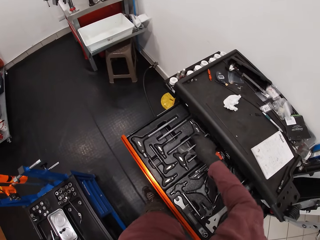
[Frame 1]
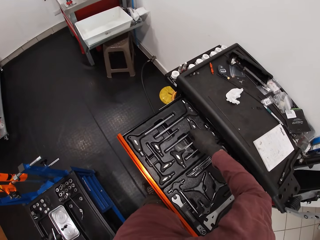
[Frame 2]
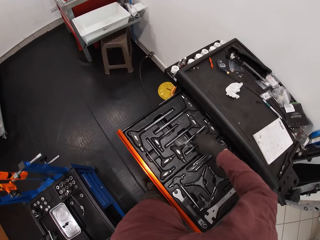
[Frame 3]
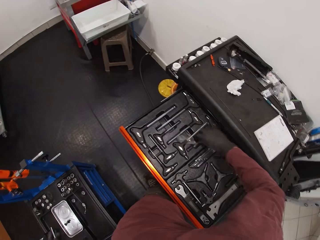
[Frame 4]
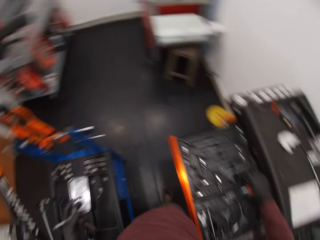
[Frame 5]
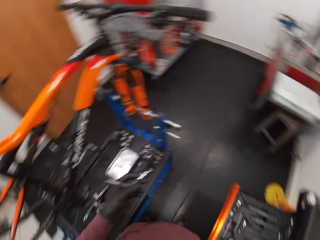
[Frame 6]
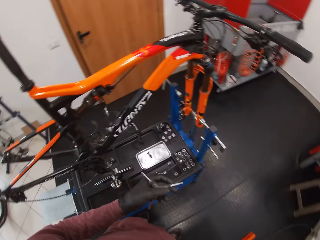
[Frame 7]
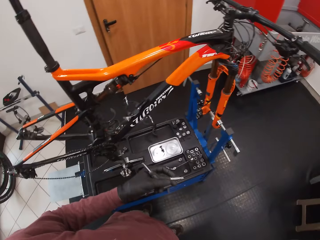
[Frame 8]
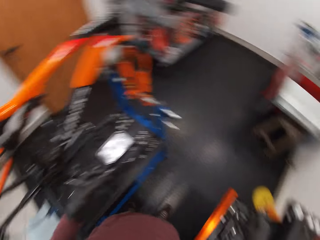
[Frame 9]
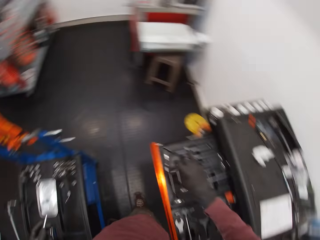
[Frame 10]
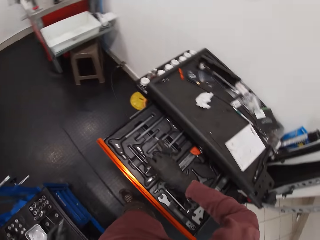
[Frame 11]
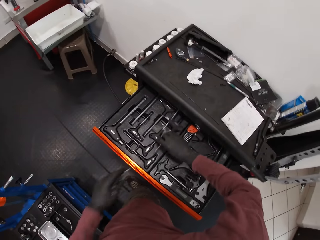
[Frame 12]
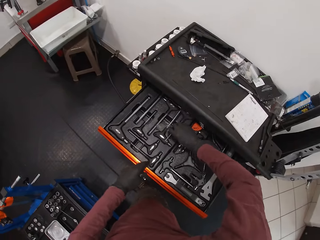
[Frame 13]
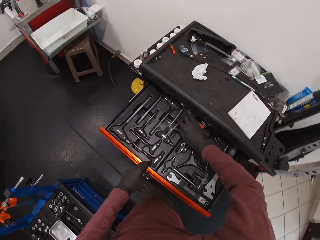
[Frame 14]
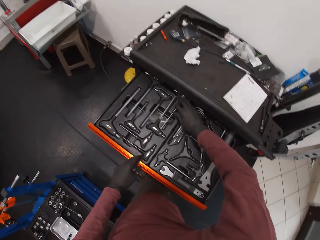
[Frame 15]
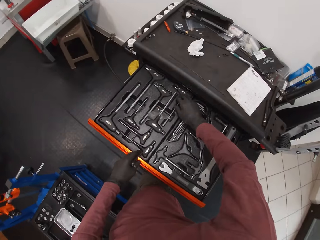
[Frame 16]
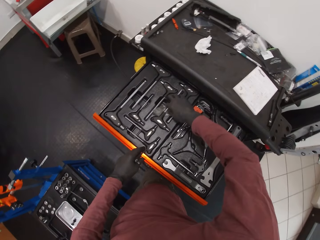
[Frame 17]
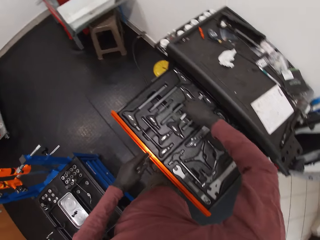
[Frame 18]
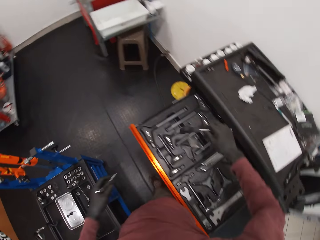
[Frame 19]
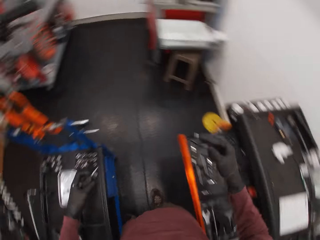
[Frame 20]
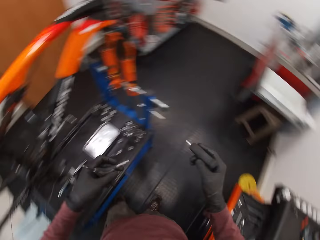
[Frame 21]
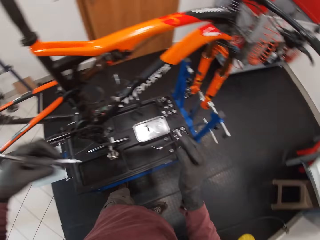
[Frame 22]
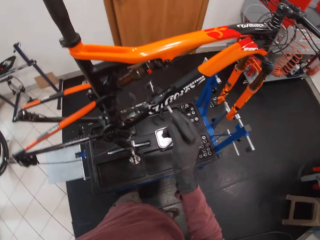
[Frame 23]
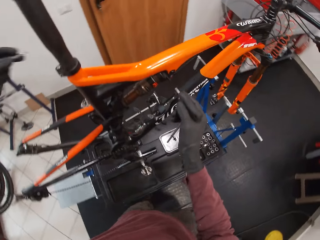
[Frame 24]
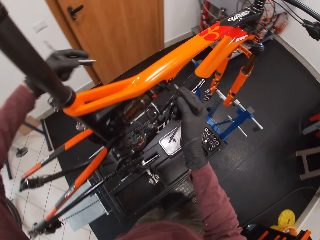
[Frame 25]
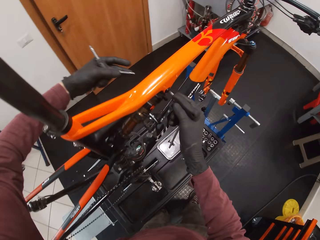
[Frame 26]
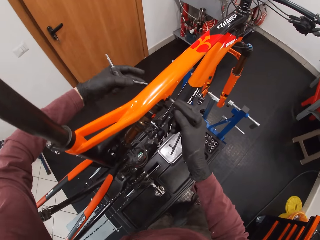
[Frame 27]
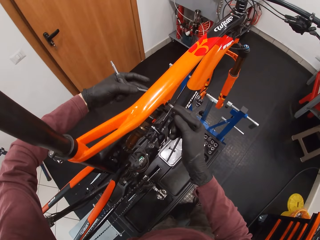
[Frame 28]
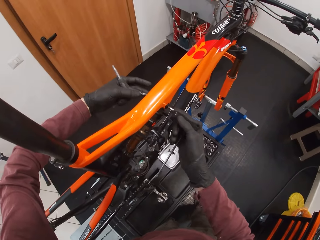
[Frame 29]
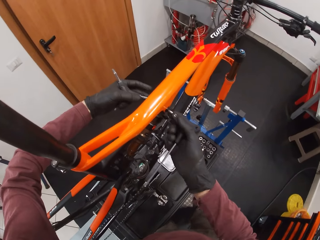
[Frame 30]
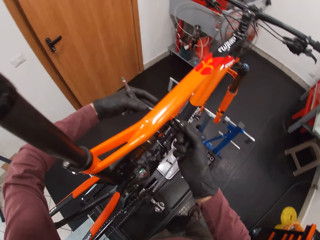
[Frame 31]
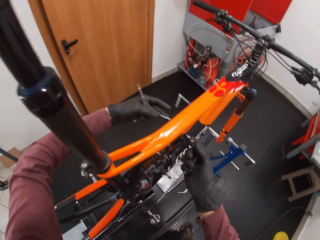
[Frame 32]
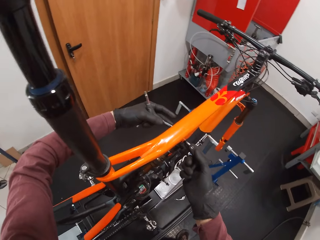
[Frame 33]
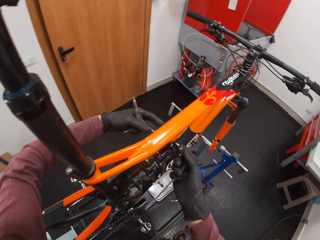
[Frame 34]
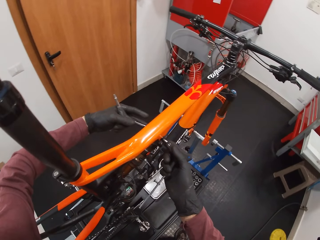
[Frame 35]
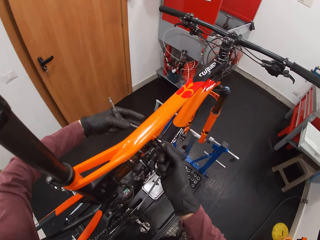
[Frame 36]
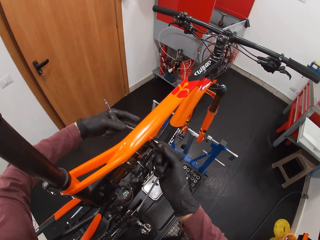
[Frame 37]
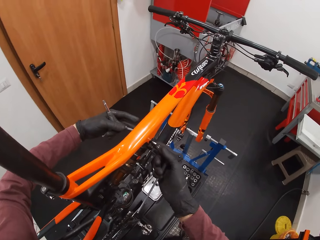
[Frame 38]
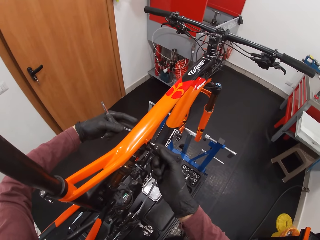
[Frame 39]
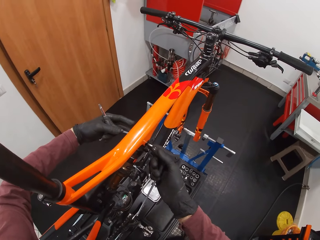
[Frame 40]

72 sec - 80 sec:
The camera wearer picks up a T-handled hex wrench from the tool drawer with his right hand. He drops the T-handled hex wrench in the tool drawer with his right hand. He looks around. He pulls out the tool drawer with his left hand. He picks up the T-handled hex wrench or Allen wrench from the tool drawer with his right hand. He pushes the tool drawer closed with his right leg. He inserts the T-handled hex wrench in his right hand into a bolt on the top tube. He inserts the 3-way hex wrench in his left hand into the nut on the top tube. He opens the screw with the Allen wrench.

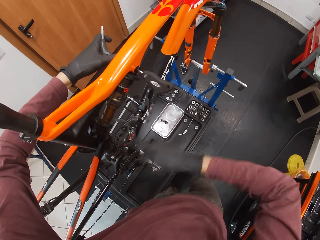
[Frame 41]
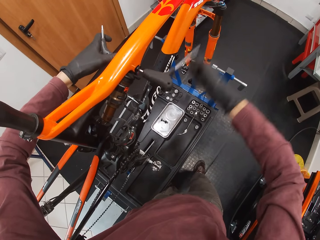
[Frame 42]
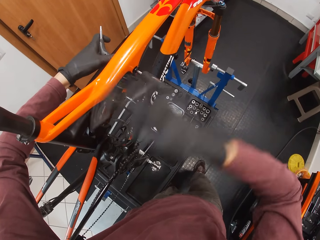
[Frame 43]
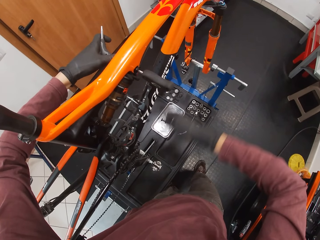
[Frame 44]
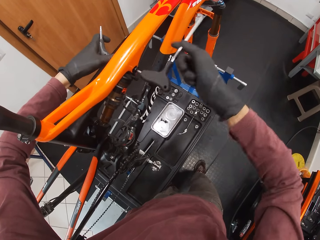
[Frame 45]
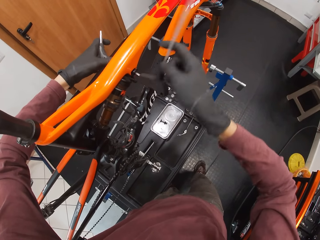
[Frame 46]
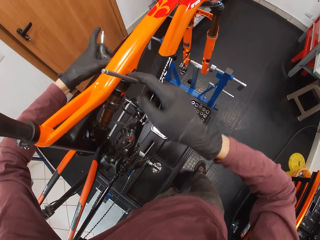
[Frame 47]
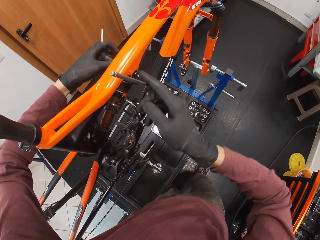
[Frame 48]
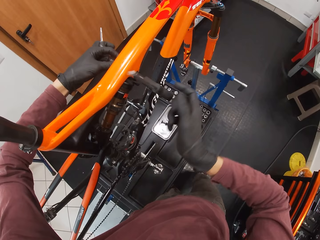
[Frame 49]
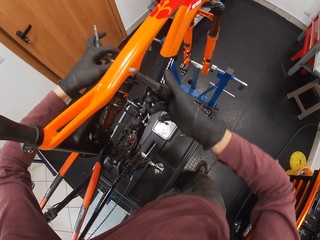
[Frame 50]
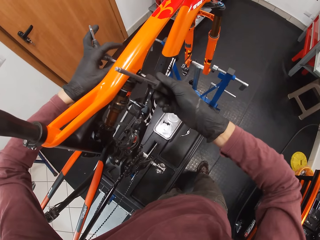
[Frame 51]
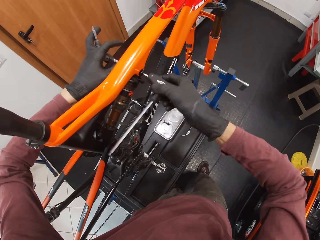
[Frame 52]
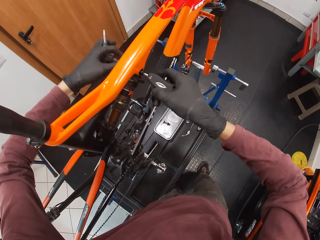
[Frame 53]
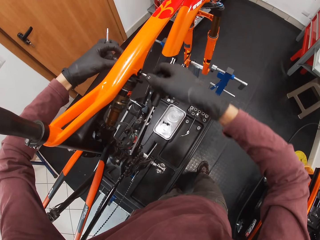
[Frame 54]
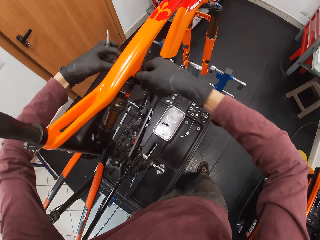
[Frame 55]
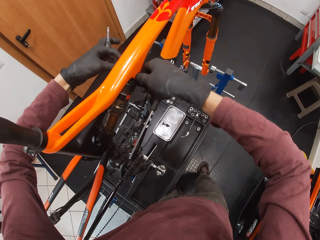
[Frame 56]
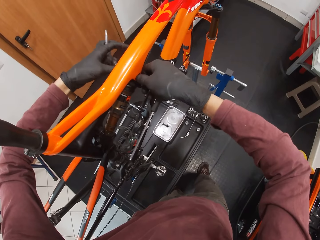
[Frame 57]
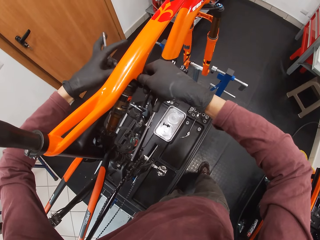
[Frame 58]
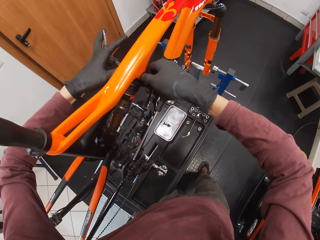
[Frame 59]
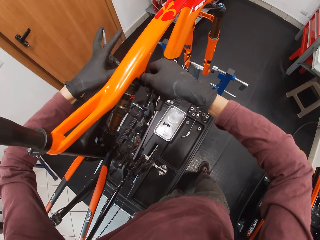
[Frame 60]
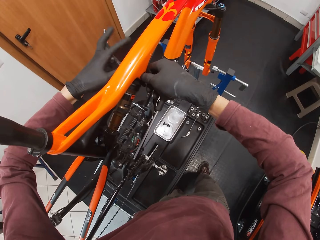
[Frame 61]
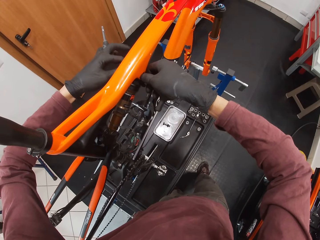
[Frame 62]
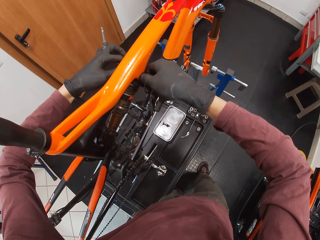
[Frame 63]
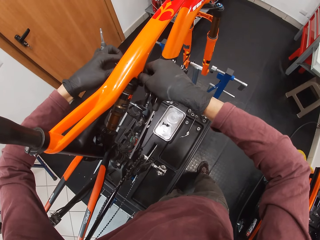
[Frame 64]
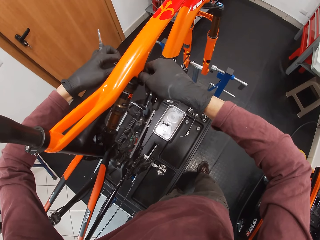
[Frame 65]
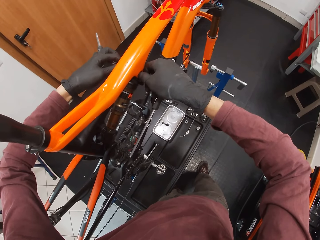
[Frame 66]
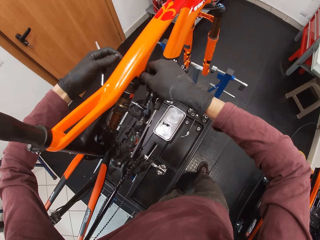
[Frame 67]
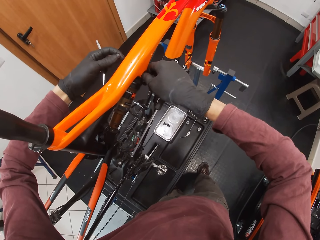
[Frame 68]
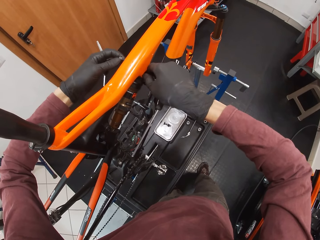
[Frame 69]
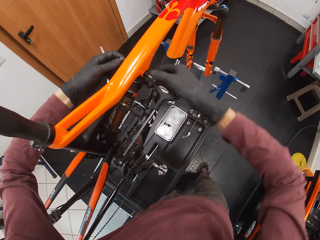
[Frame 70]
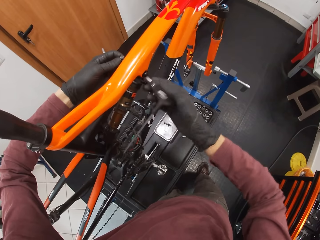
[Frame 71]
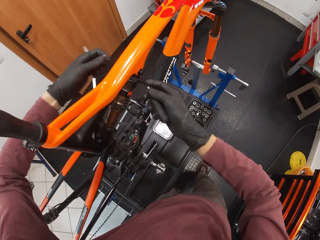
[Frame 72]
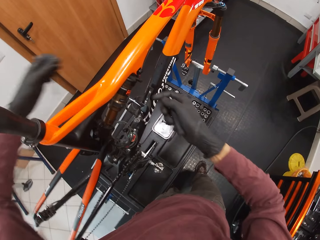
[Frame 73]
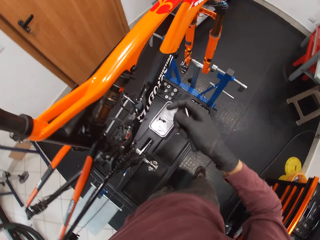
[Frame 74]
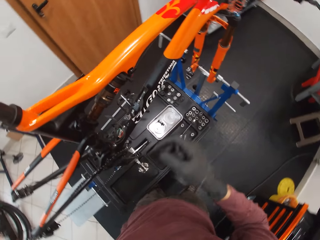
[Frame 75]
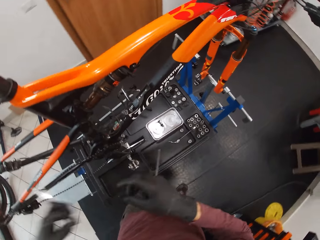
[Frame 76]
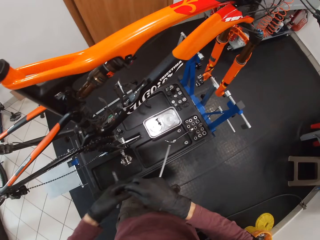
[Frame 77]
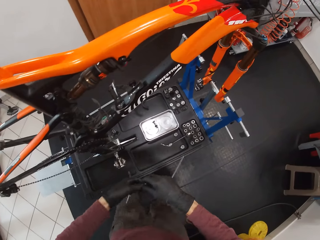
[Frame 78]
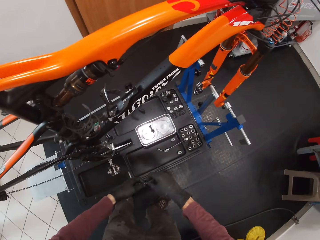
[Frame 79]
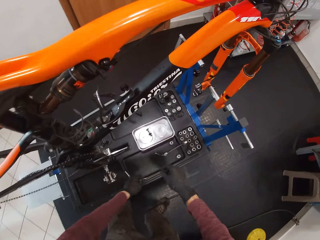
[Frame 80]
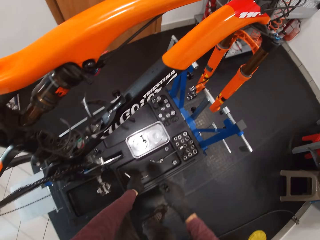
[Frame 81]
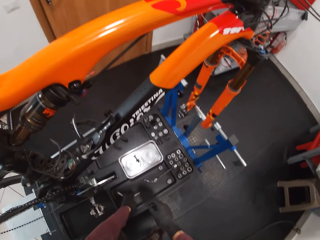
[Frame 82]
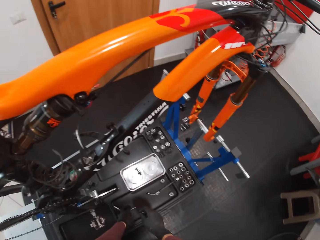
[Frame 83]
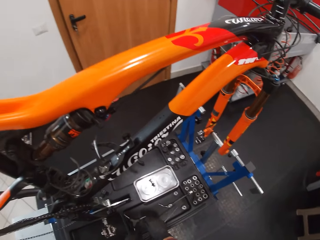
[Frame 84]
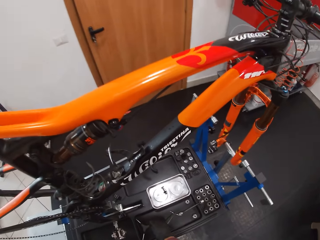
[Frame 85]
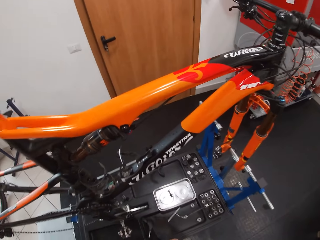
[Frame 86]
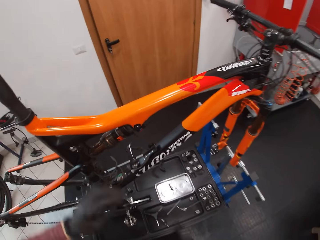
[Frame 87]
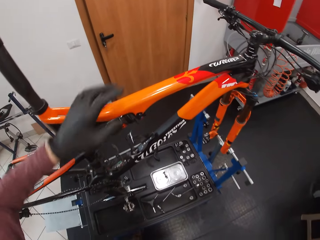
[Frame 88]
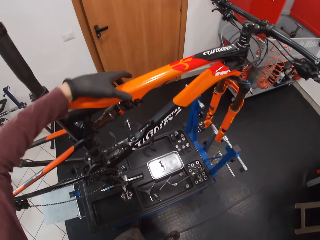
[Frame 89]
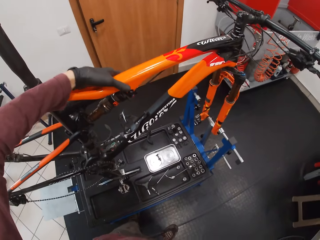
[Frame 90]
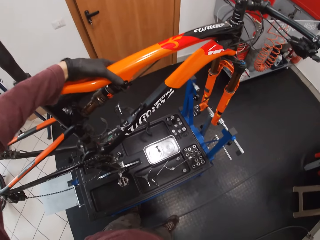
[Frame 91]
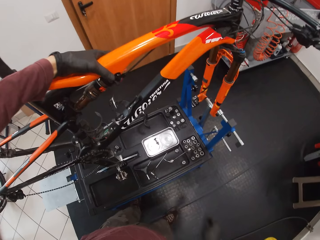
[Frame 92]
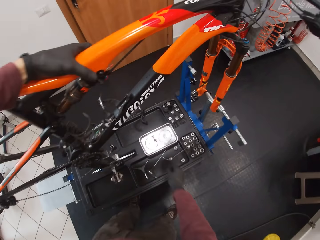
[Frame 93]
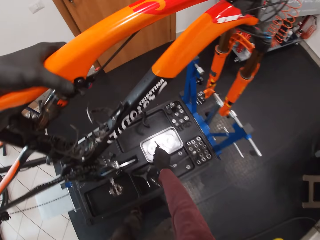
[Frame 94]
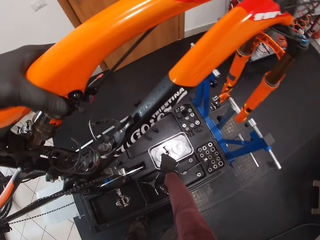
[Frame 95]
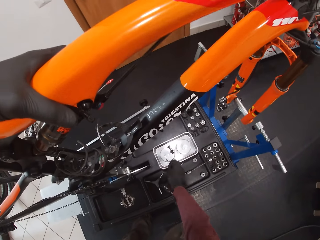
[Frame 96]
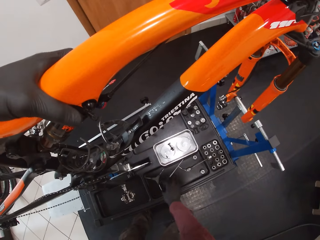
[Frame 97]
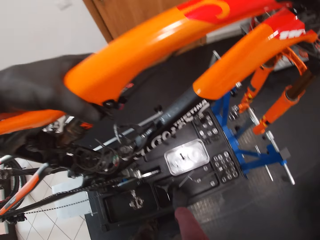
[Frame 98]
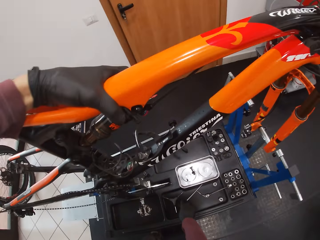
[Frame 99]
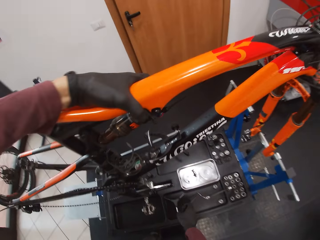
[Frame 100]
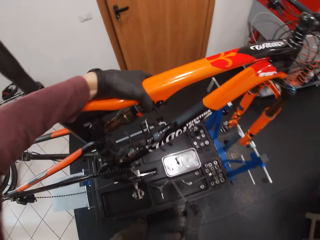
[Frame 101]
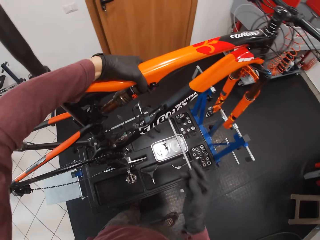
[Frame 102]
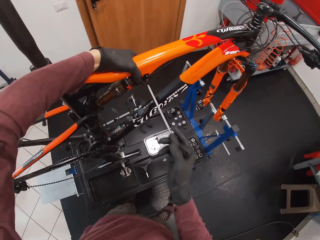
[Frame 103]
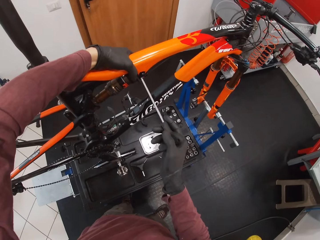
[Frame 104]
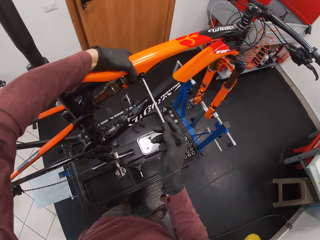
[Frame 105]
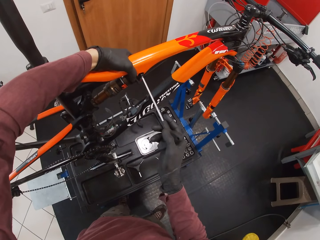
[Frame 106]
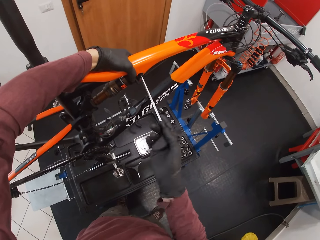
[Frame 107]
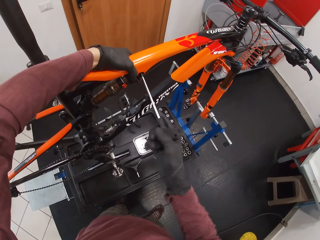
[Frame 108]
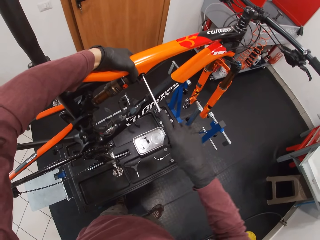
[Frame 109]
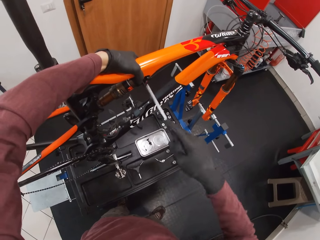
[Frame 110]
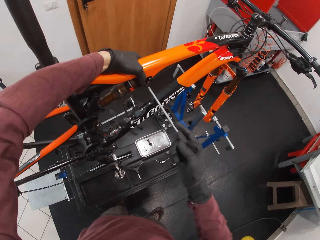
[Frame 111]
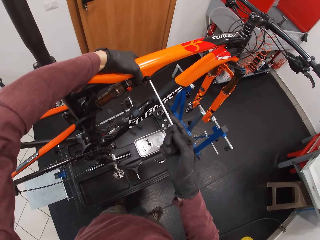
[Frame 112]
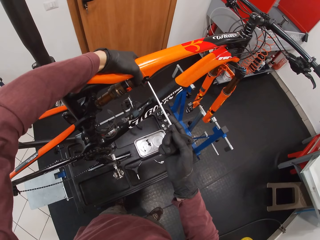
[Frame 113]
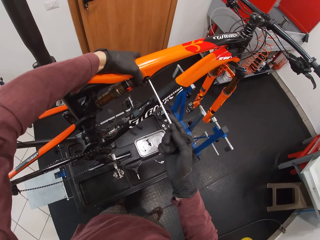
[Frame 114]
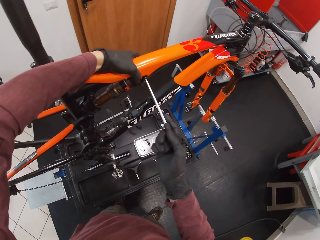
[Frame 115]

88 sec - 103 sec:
The camera wearer removes the nut from the top tube with his left hand. He holds the bolt on the top tube with his right hand. He removes an Allen wrench from the bike. He passes the nut in his left hand to his right hand. He drops the 3-way hex wrench on the maintenance bench with his left hand. He drops the T-handled hex wrench in his right hand on the maintenance bench. He grabs the top tube of the bicycle with his left hand. He drops the nut in the tray on the maintenance bench with his right hand. He picks up the T-handled hex wrench from the maintenance bench with his right hand. He unscrews the bolt on the top tube with the T-handled hex wrench in his right hand.
